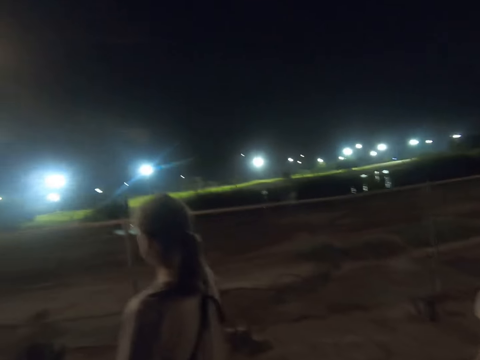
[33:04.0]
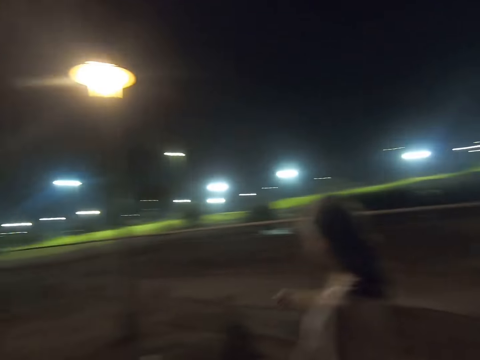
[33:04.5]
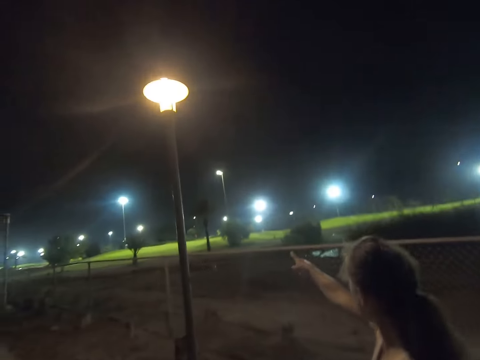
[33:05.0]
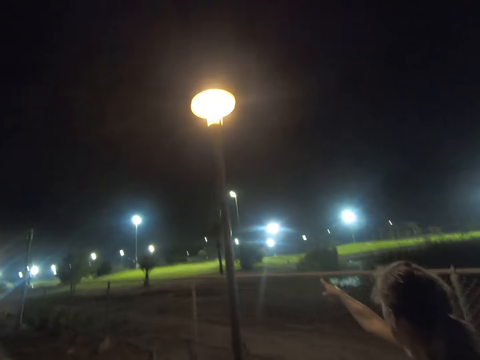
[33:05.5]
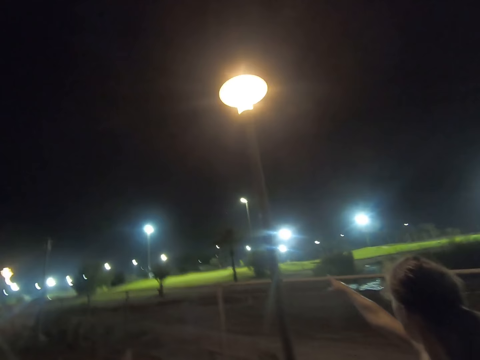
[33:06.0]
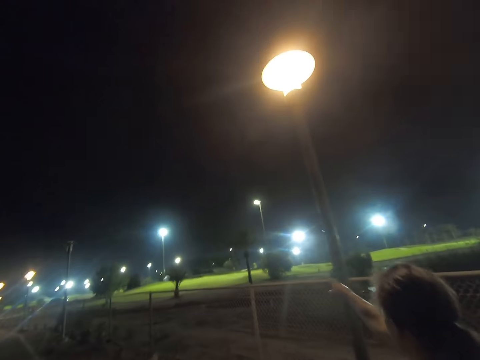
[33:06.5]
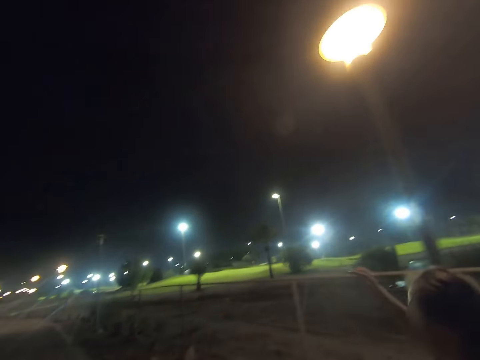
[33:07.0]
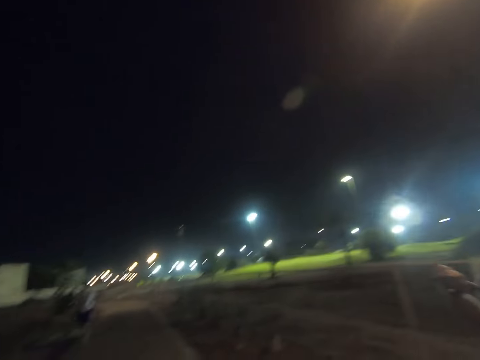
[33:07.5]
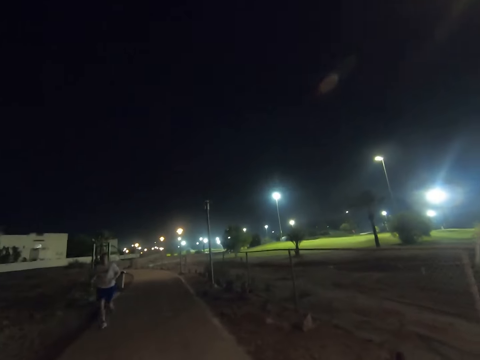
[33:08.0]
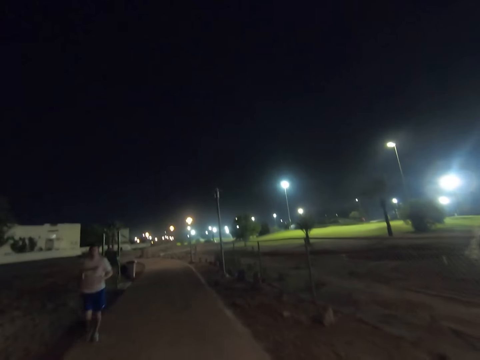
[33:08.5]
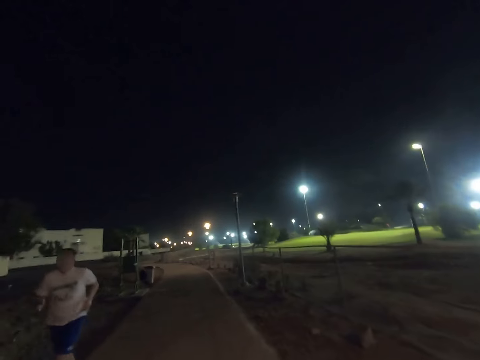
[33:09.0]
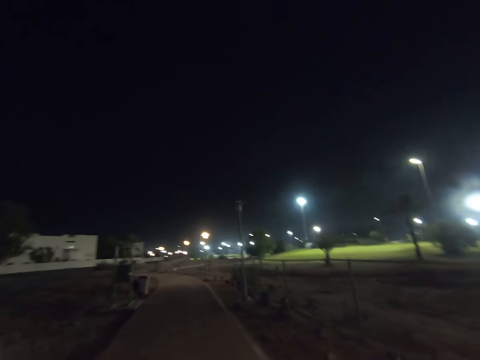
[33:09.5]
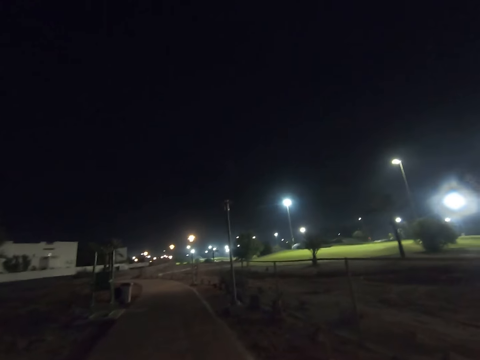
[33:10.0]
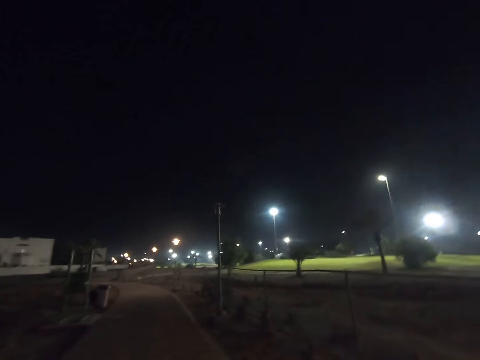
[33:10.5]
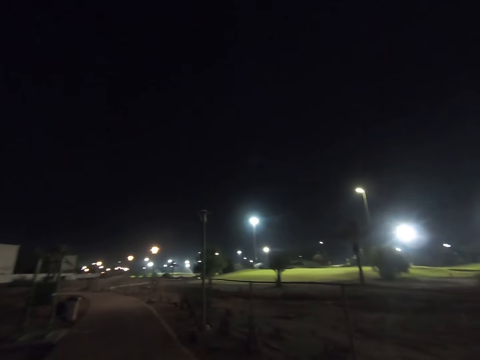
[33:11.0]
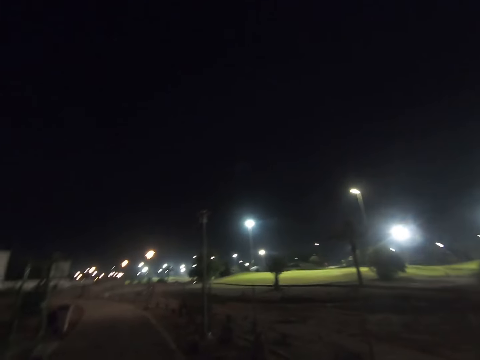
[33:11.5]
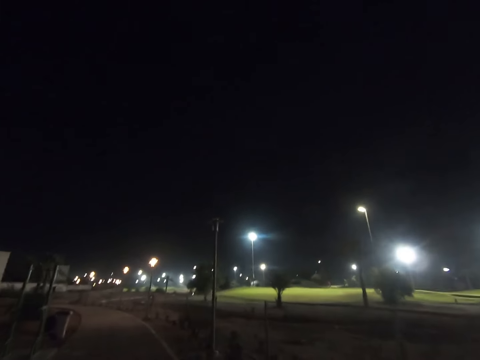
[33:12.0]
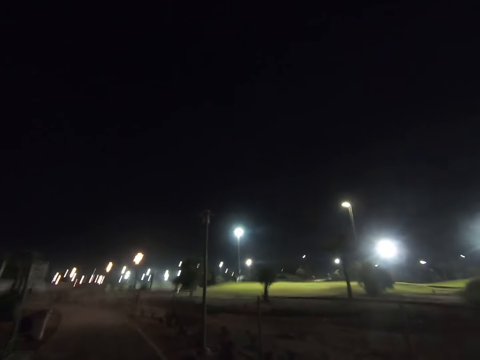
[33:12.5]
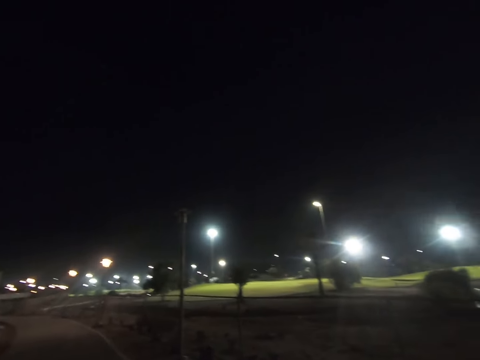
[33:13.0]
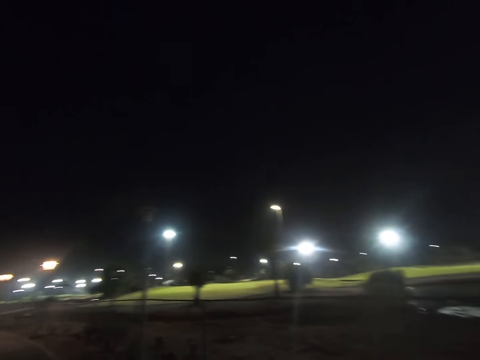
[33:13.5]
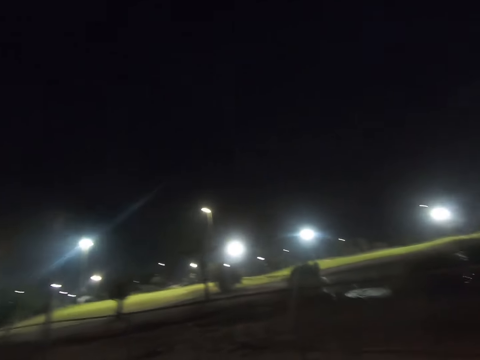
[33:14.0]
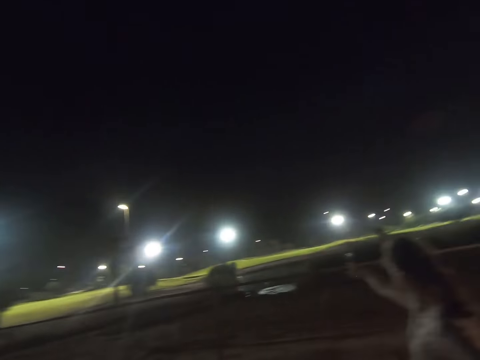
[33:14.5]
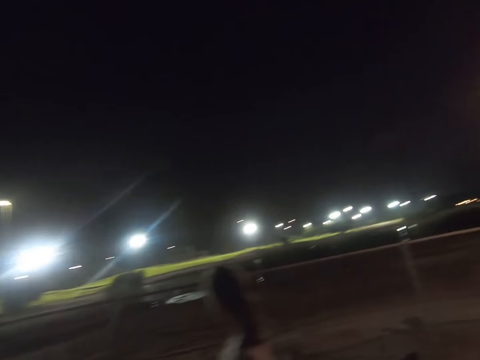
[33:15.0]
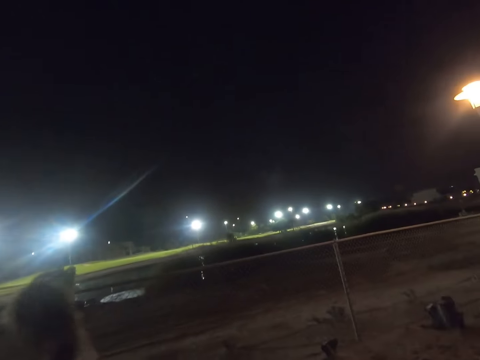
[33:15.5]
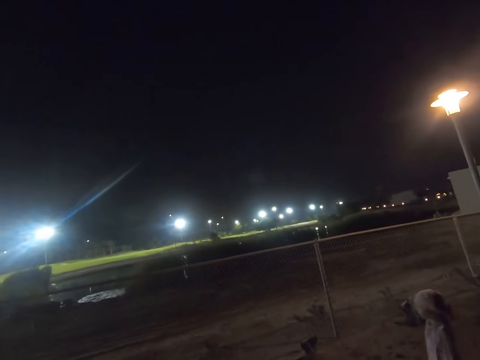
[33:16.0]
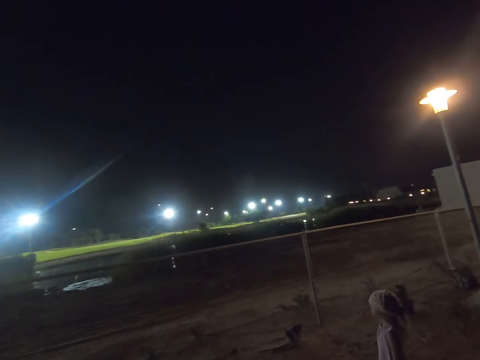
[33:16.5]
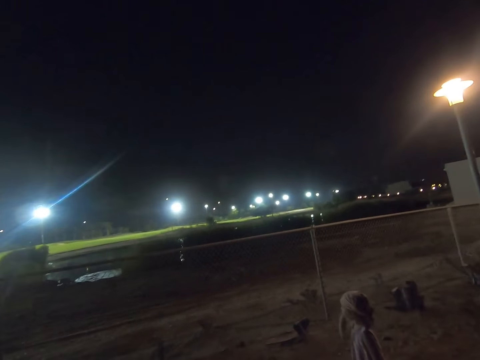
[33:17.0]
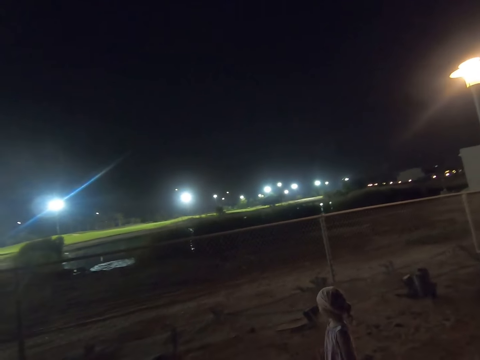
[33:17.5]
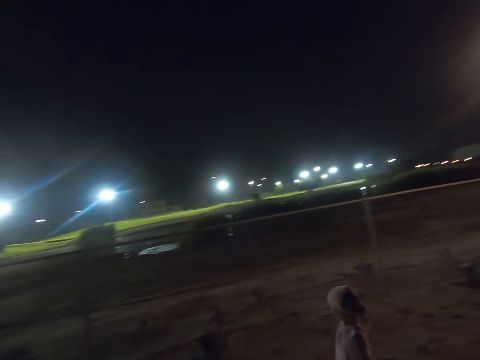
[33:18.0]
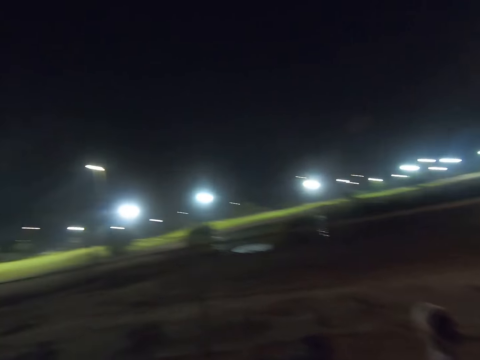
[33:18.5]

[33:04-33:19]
The camera wearer walks with a woman on the walkway and dialogues with the woman. The woman points around. The camera wearer walks on the walkway. They turn around. They gaze at a child. They walk with the child and the woman on the walkway. They look around.

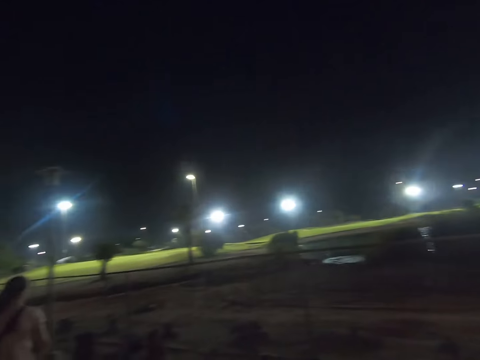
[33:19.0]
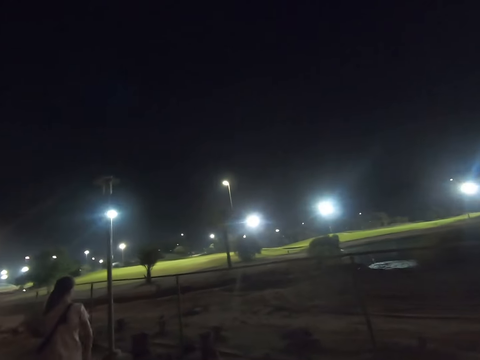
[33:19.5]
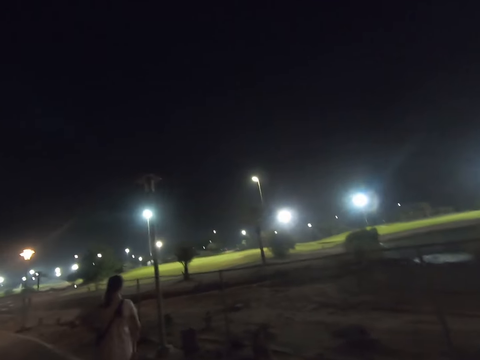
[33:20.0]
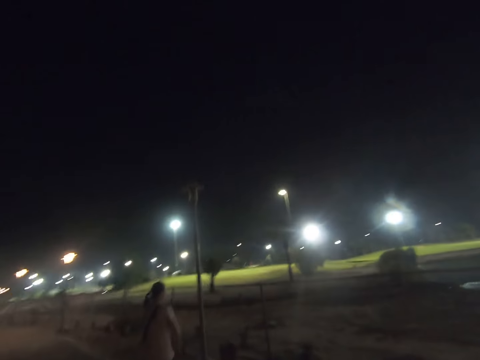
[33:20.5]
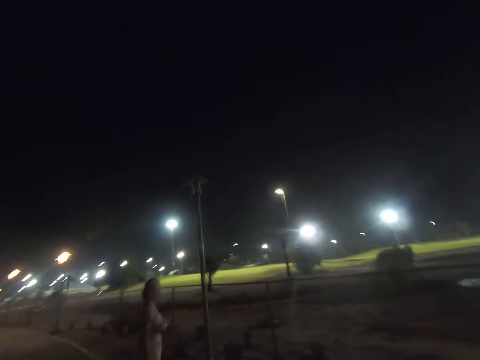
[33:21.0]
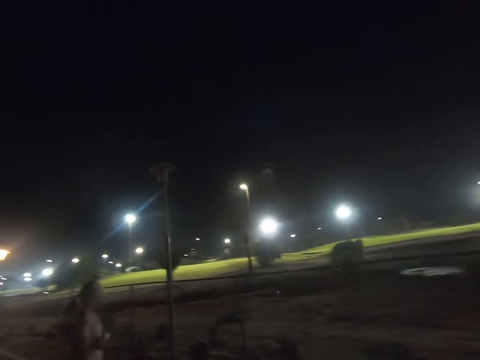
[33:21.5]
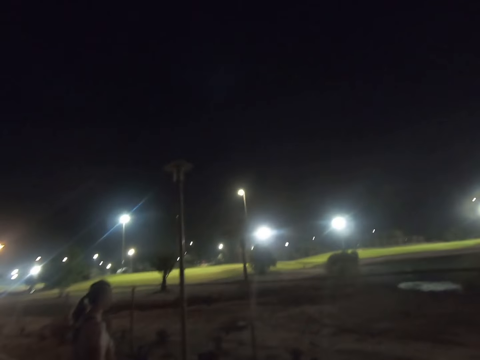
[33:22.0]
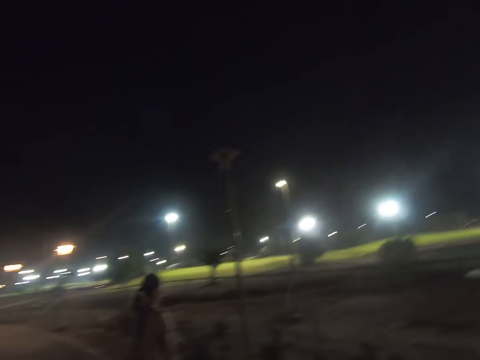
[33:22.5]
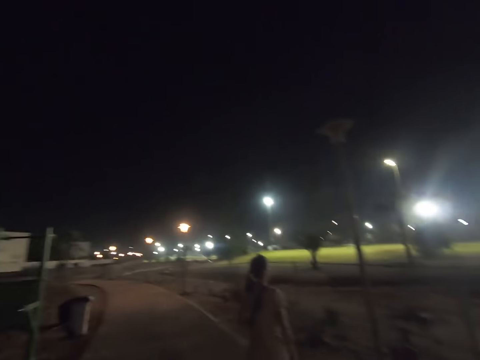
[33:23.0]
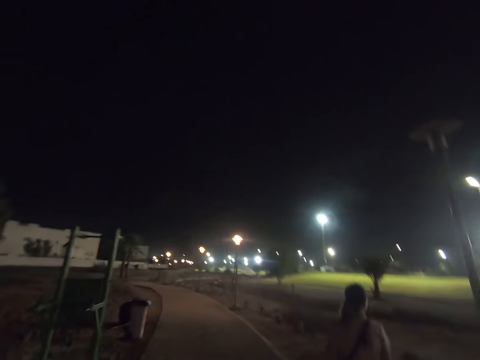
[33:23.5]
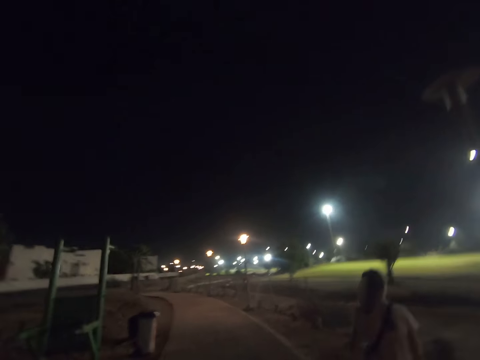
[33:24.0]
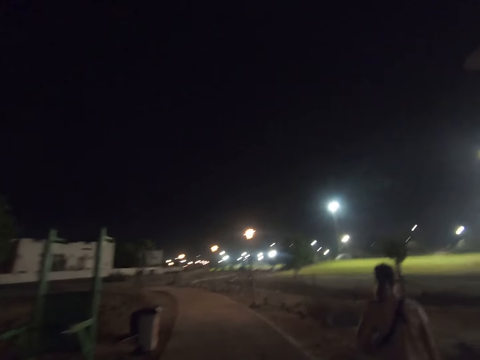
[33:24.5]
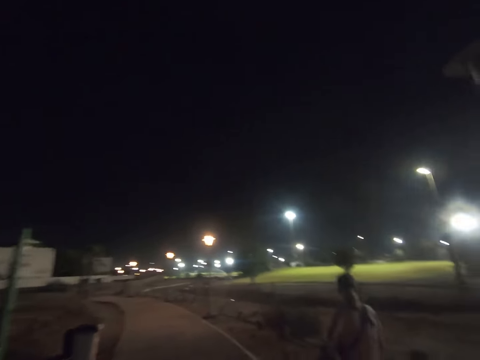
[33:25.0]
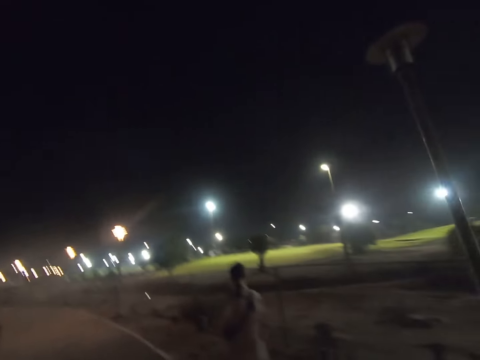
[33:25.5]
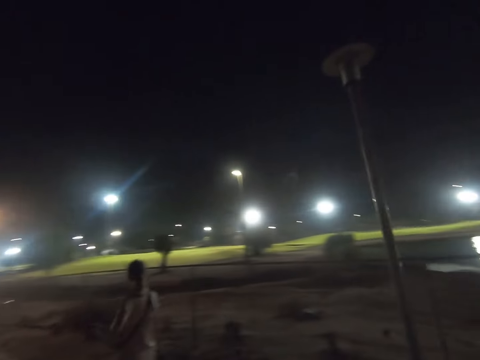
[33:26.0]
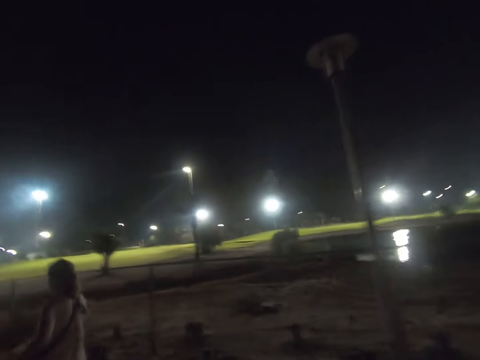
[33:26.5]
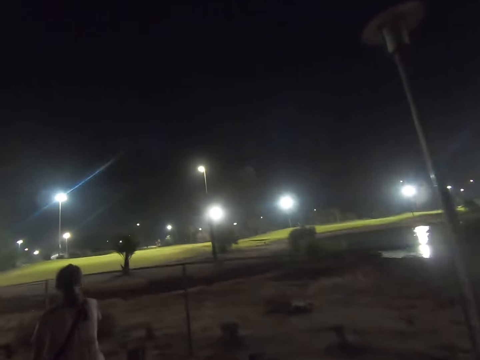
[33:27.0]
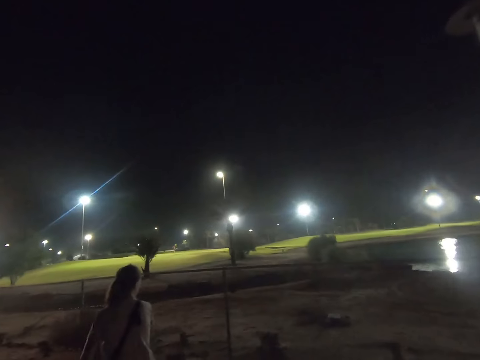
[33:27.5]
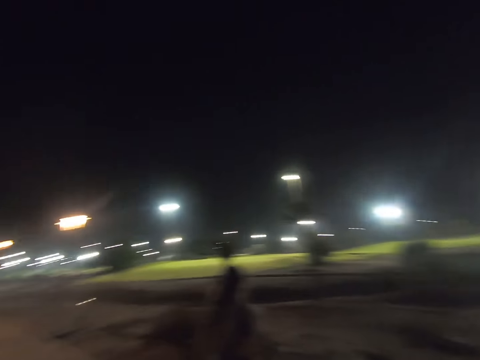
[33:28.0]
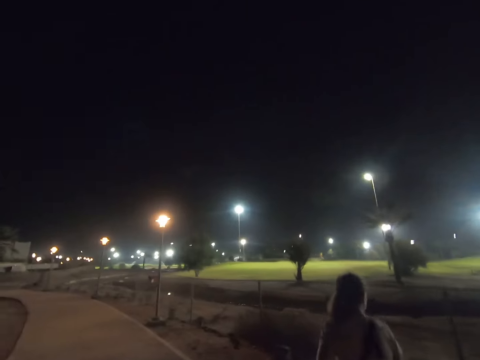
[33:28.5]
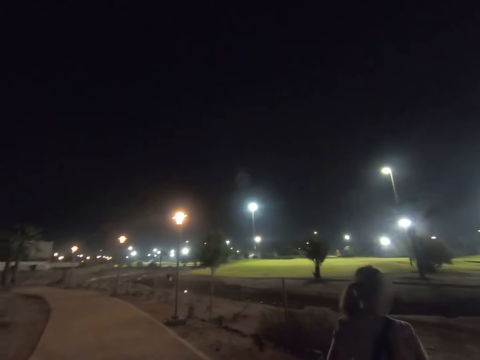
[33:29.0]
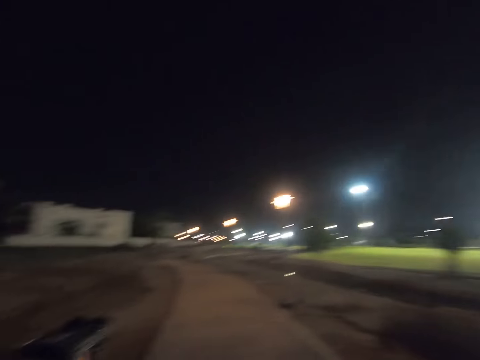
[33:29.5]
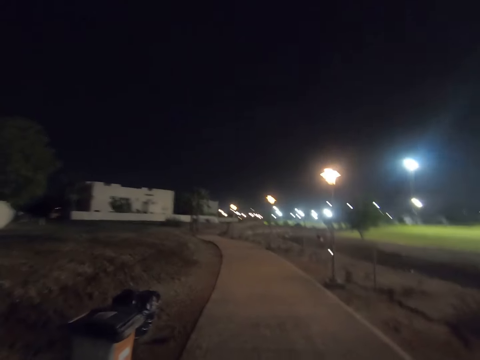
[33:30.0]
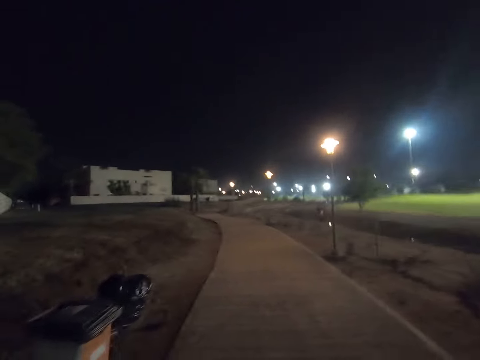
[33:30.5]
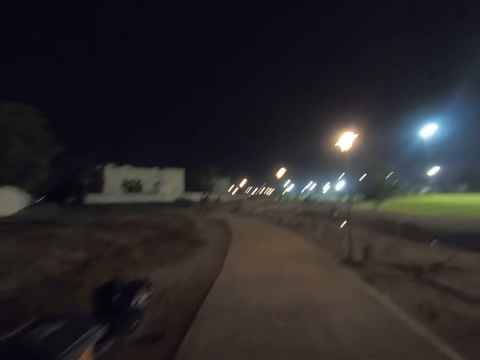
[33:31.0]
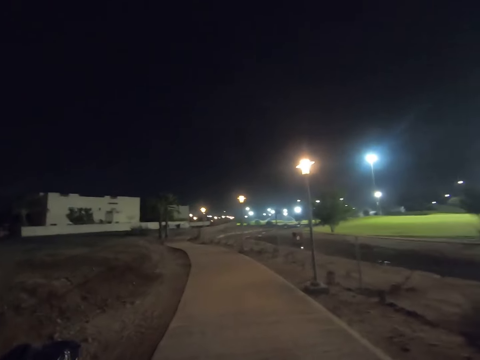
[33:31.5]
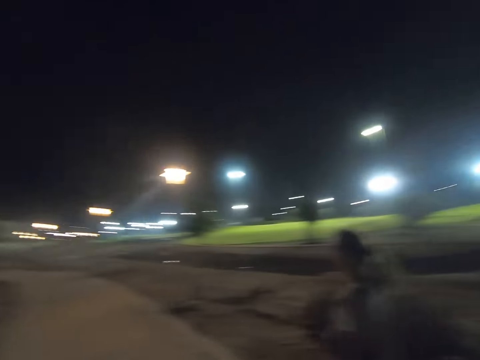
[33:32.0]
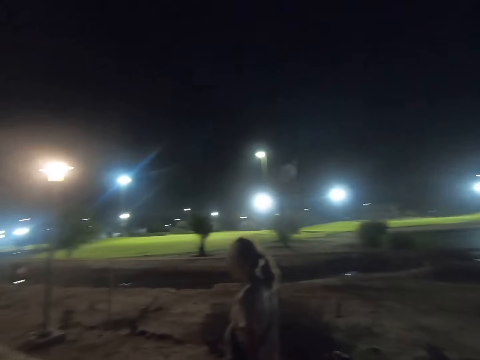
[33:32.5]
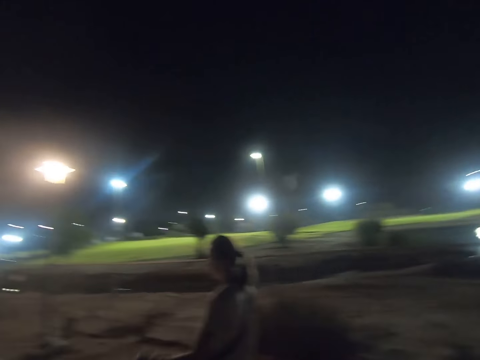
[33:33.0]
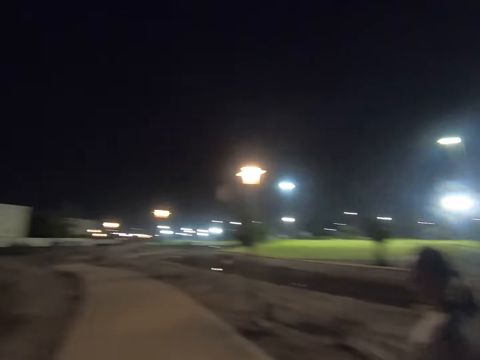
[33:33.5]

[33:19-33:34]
The camera wearer walks around. A woman walks around. The camera wearer walks with the woman on the walkway.
